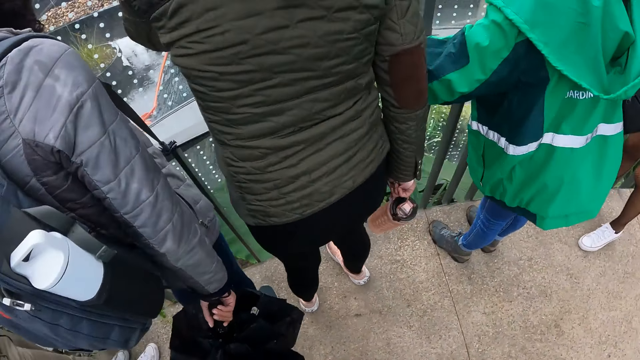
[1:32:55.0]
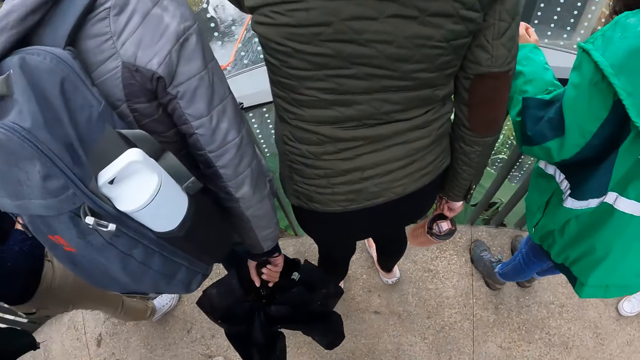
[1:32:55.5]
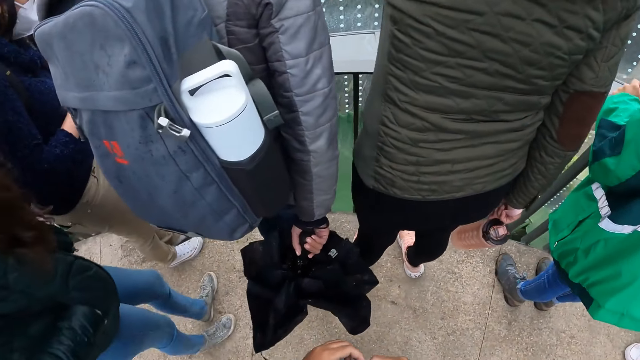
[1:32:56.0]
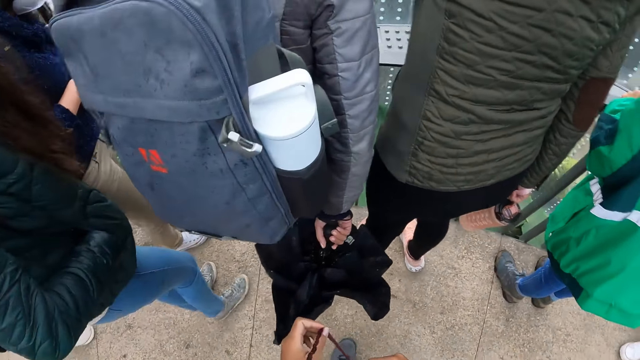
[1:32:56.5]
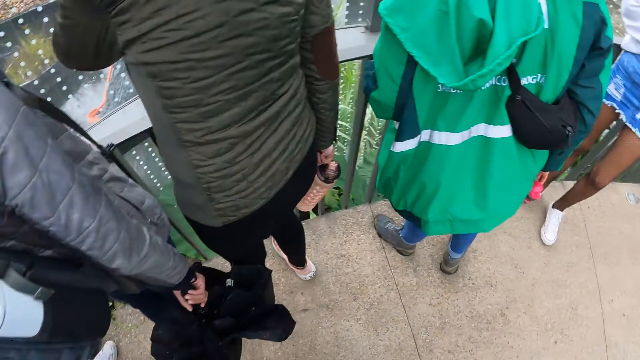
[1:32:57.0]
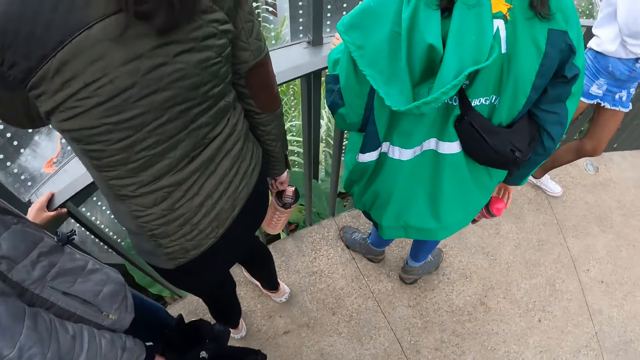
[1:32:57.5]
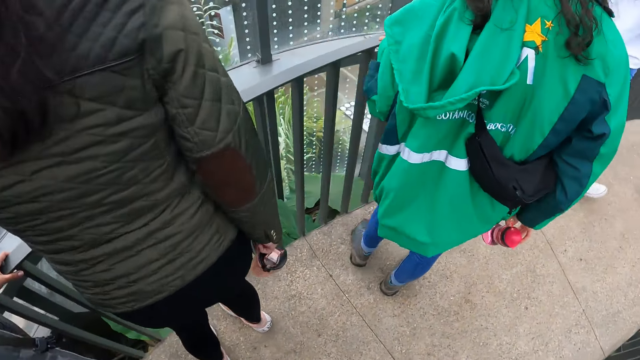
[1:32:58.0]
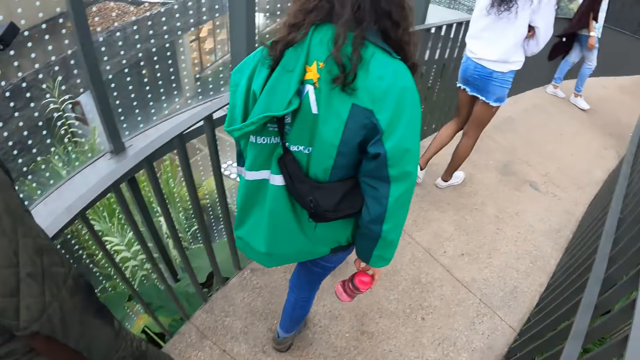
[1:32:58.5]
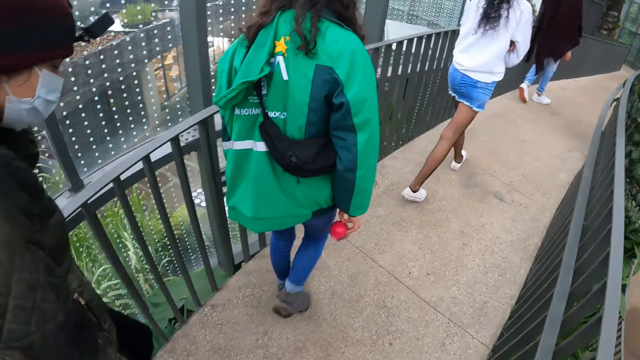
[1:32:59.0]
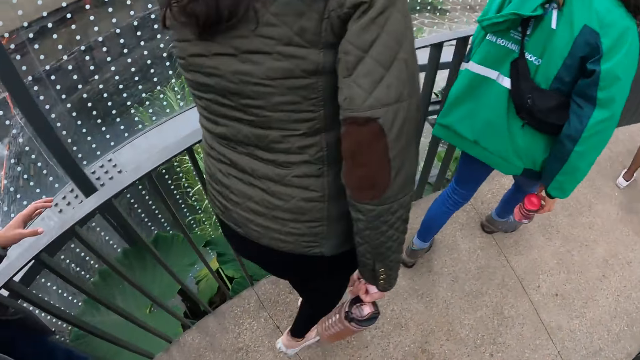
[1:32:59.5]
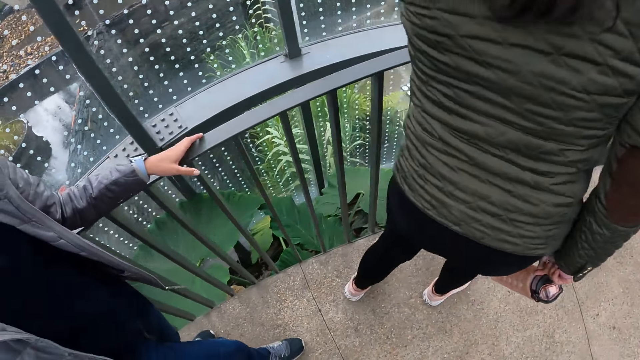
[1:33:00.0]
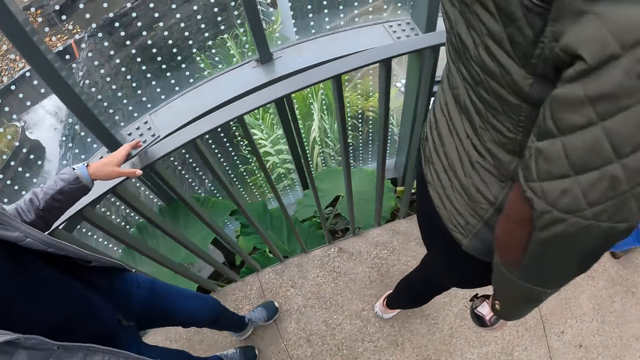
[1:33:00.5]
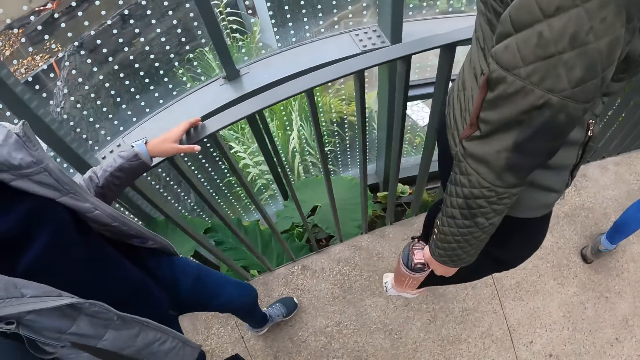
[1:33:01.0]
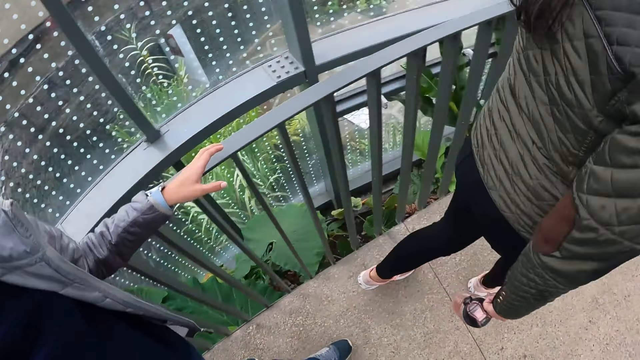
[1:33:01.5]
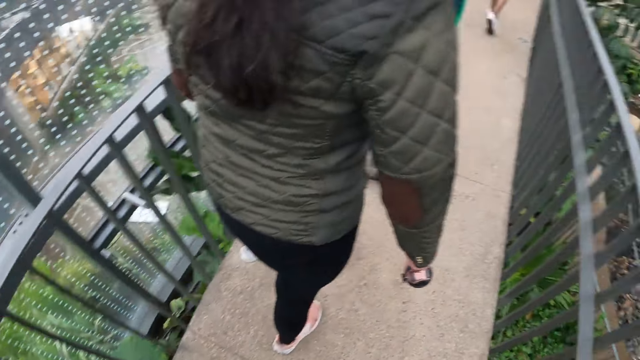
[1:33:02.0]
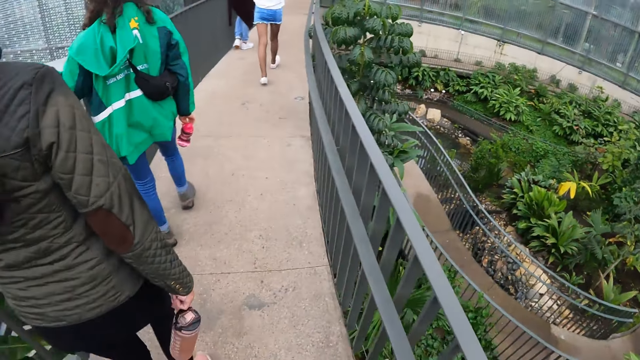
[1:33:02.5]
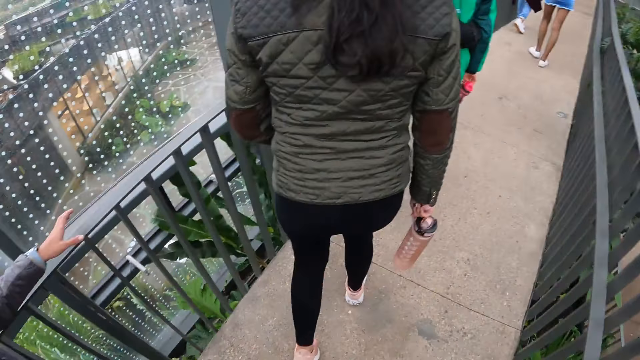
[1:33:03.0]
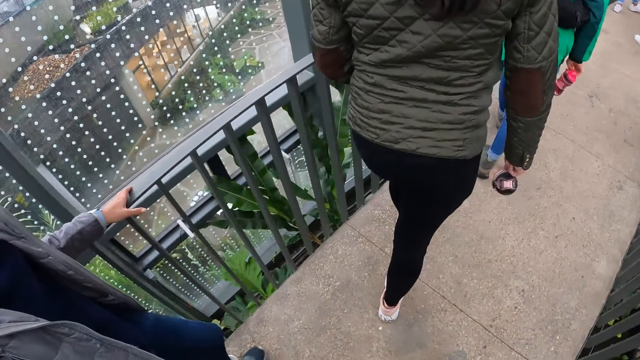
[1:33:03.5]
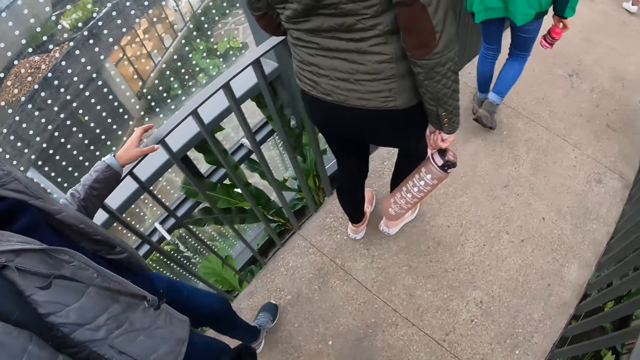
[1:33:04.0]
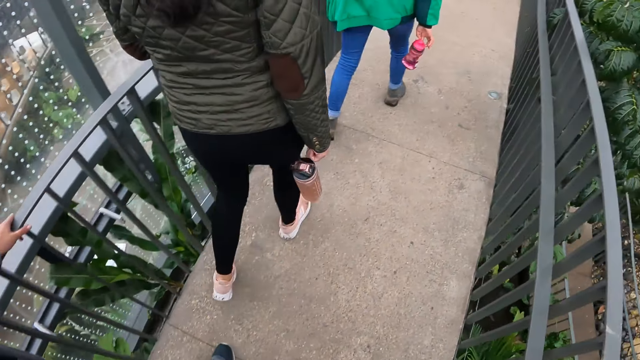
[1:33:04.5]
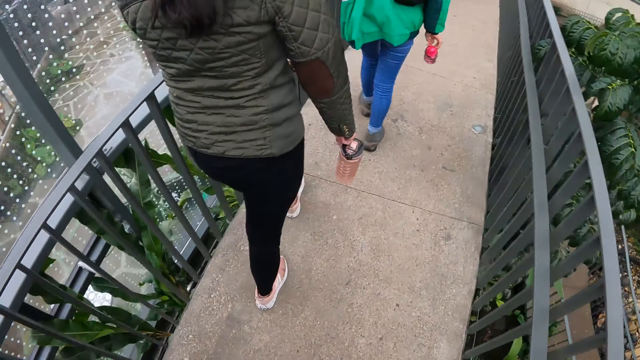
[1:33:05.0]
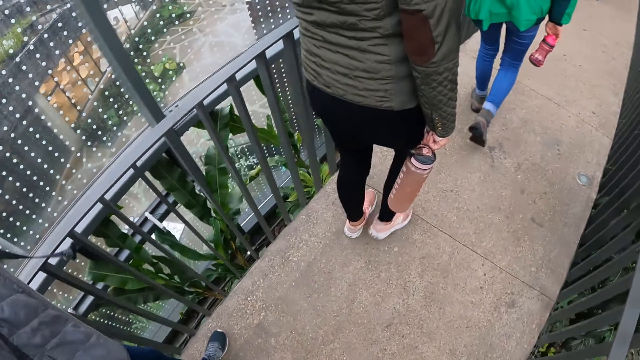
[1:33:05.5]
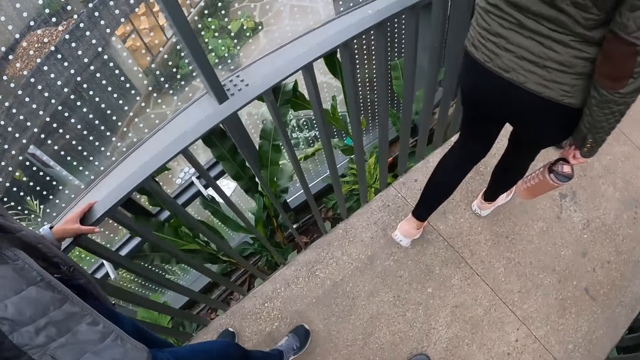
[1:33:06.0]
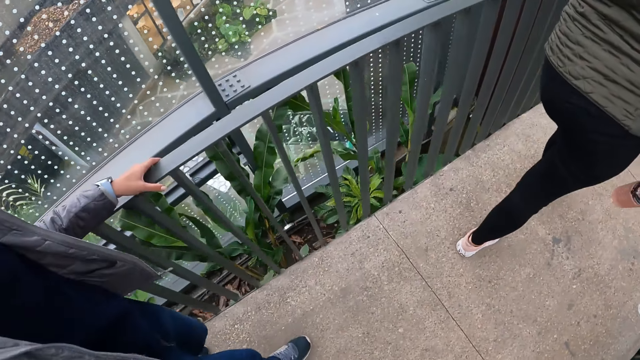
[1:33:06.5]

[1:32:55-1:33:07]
The camera wearer stands. They walk on the pavement.

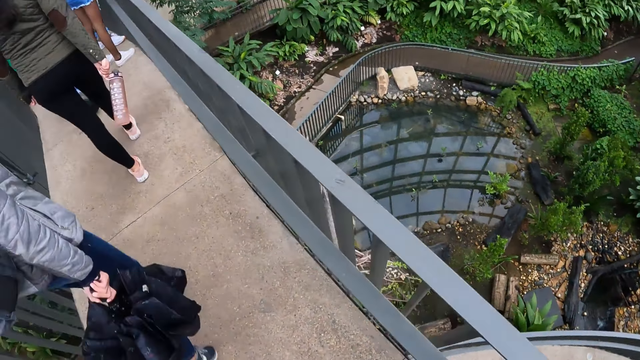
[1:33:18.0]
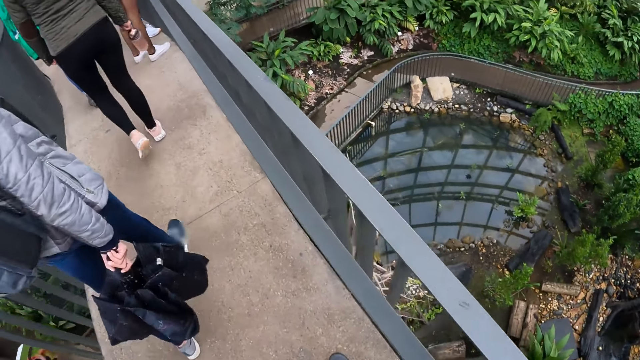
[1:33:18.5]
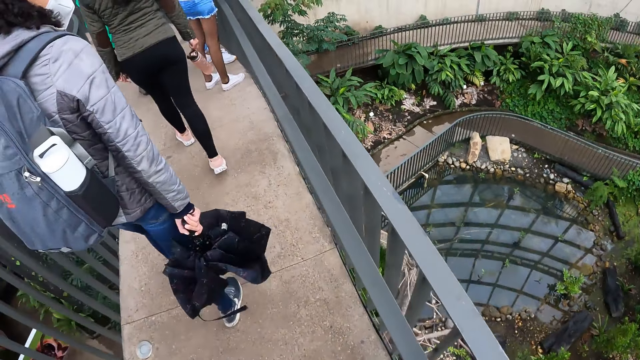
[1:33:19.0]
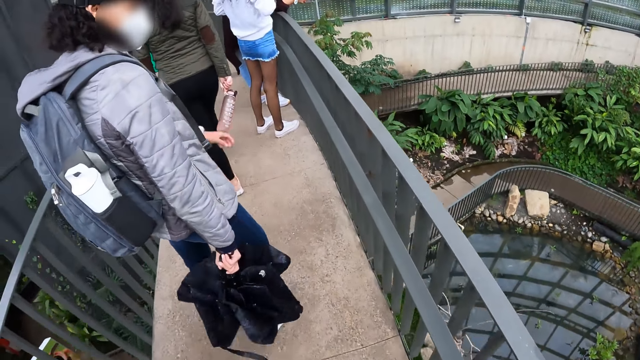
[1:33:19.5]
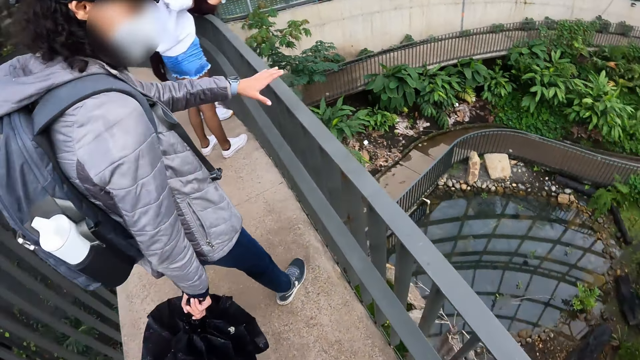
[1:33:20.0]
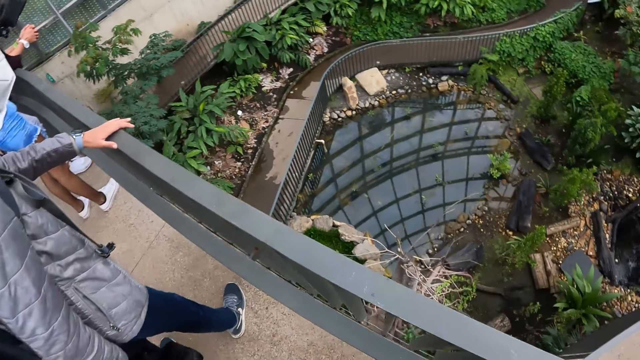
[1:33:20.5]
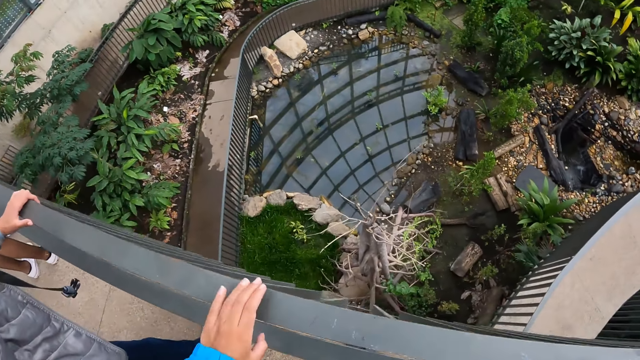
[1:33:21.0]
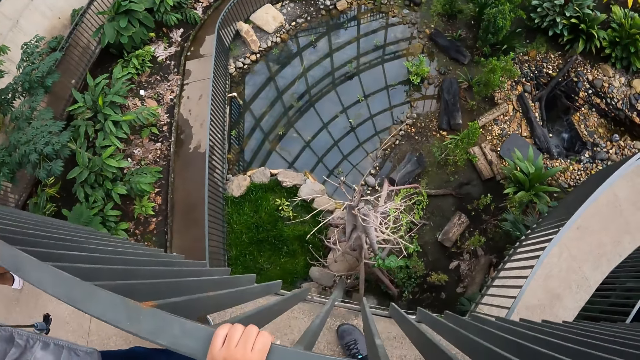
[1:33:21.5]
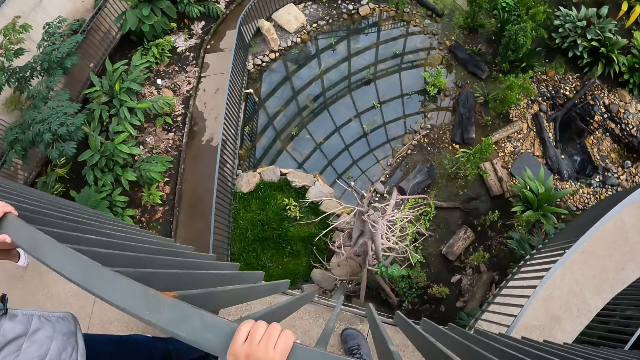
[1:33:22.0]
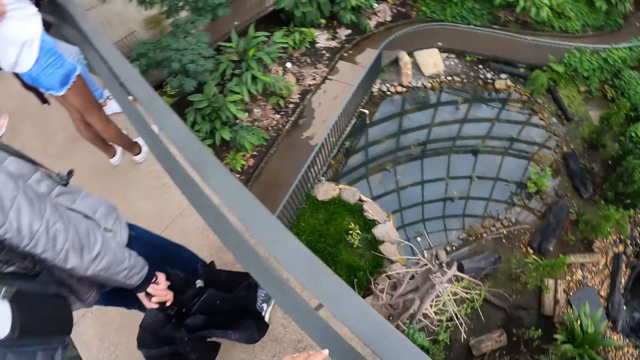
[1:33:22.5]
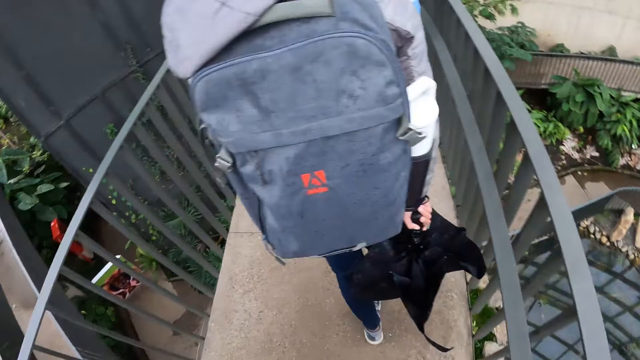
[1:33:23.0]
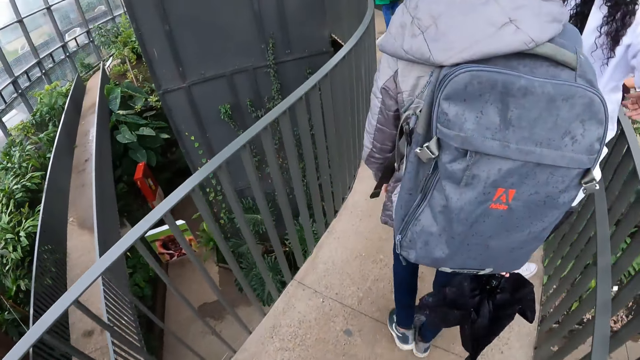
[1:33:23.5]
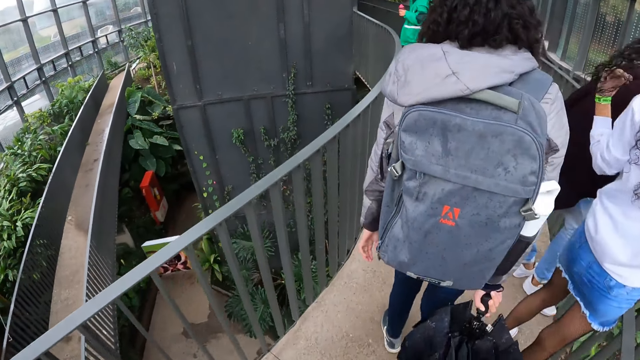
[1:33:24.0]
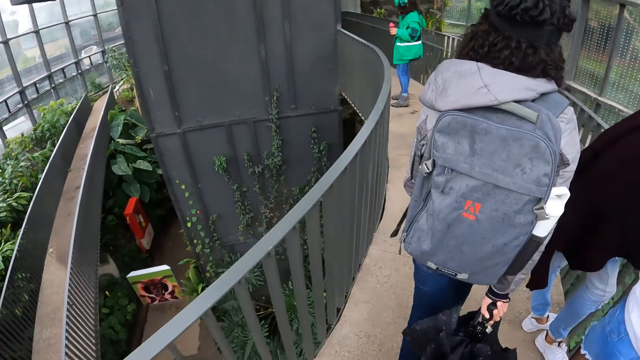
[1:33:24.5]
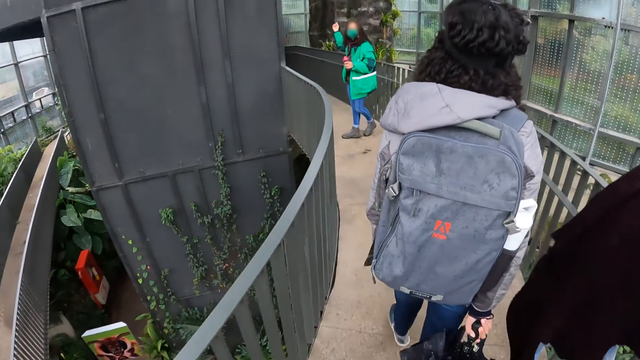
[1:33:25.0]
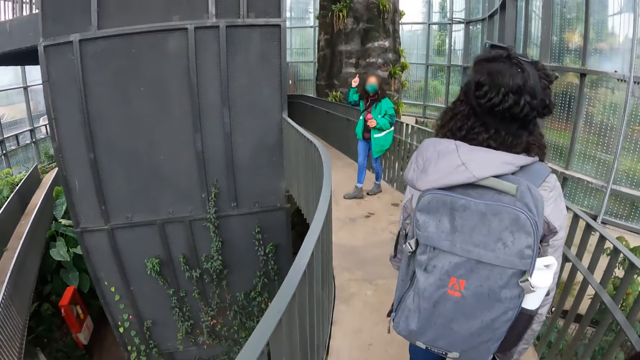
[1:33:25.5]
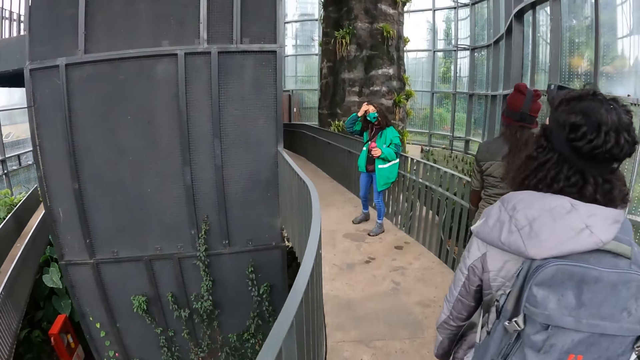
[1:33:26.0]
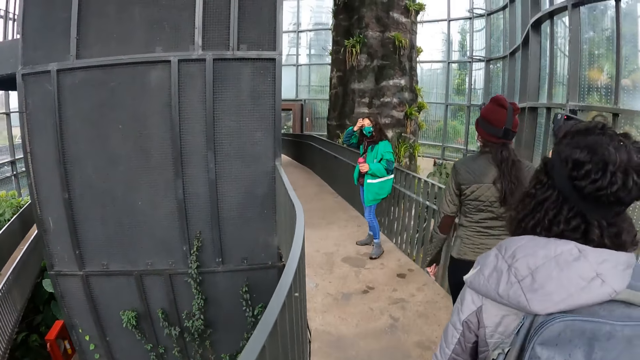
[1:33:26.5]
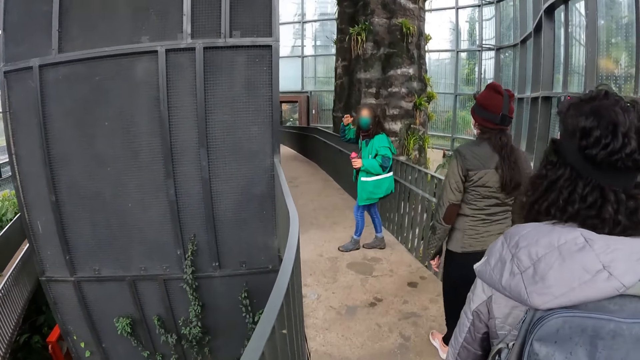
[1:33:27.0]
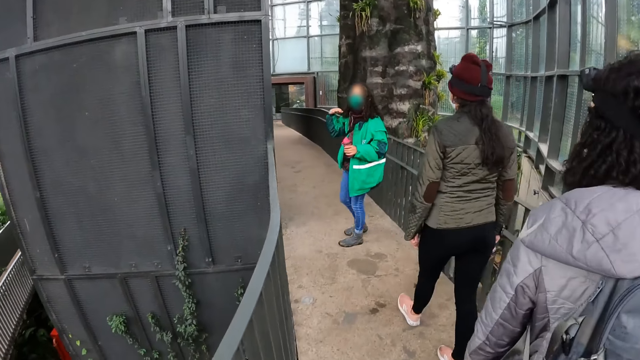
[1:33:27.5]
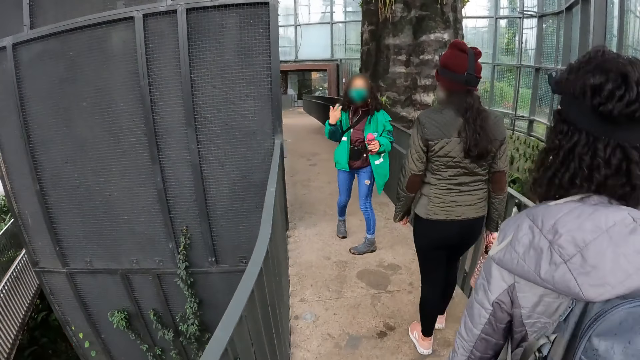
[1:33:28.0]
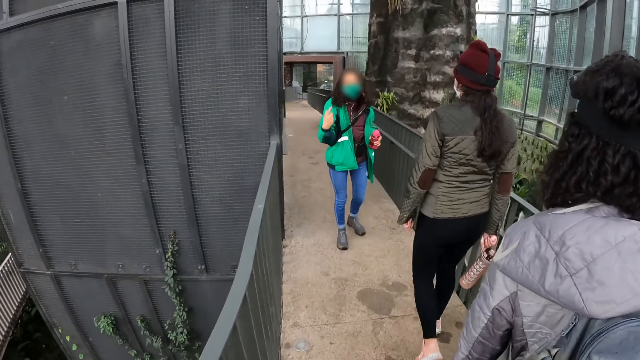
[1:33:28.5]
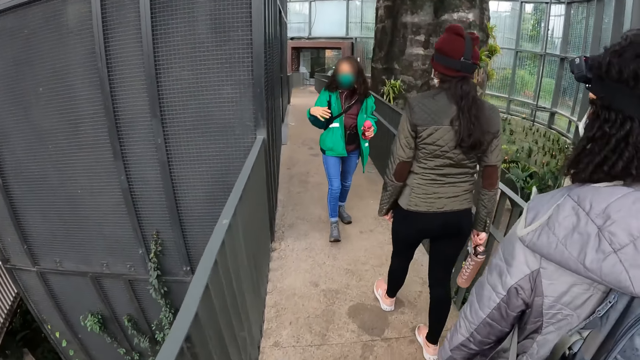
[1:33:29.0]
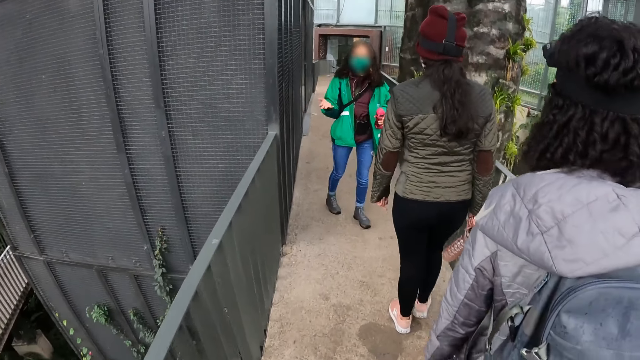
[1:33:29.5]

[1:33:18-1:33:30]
The camera wearer looks around. A woman places her left hand on the bridge rail. The camera wearer places her left hand on the bridge rail. She stands and holds a barrier. Another woman points her right hand up. The camera wearer looks around and walks on the pavement.
